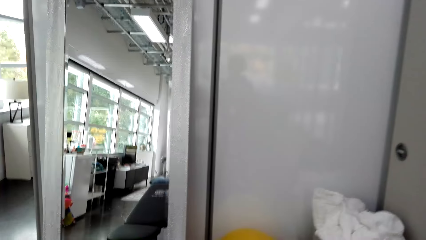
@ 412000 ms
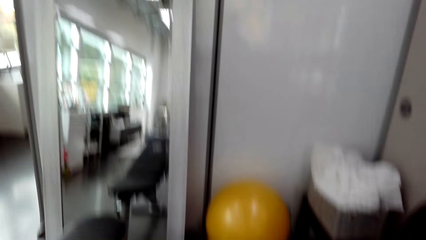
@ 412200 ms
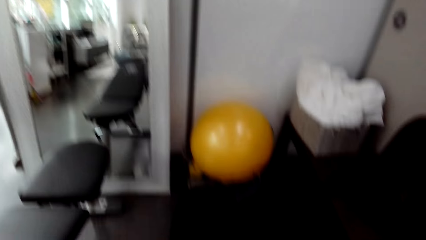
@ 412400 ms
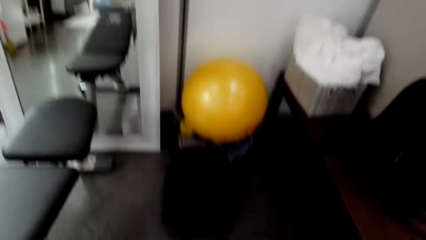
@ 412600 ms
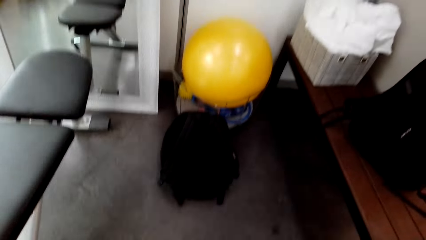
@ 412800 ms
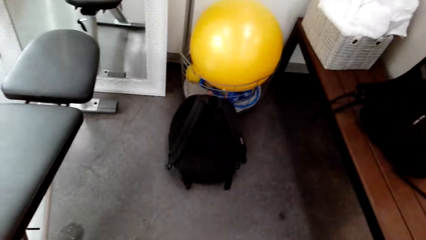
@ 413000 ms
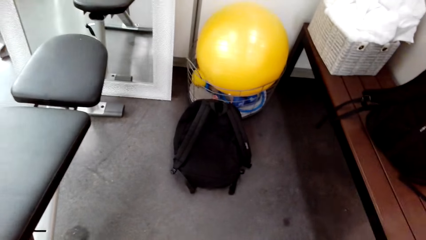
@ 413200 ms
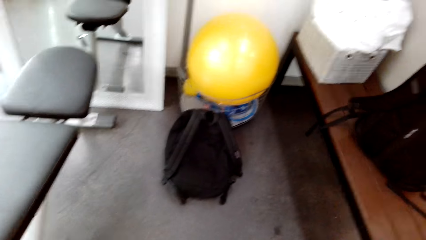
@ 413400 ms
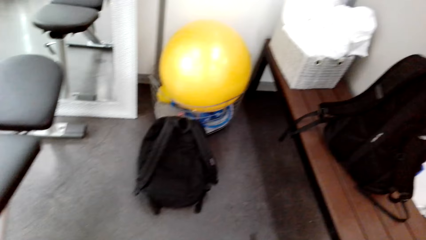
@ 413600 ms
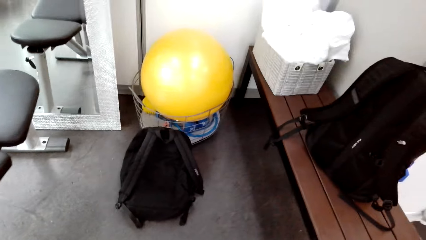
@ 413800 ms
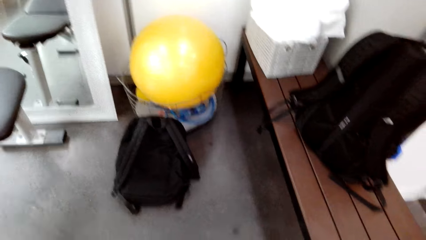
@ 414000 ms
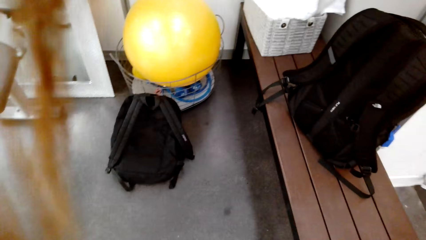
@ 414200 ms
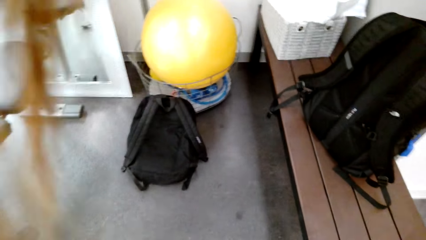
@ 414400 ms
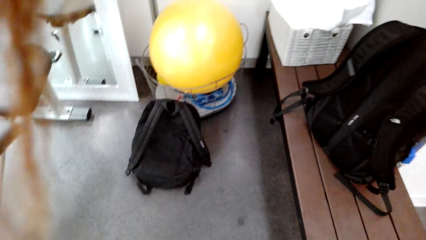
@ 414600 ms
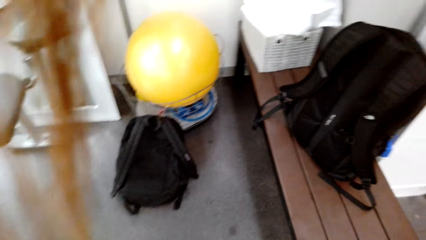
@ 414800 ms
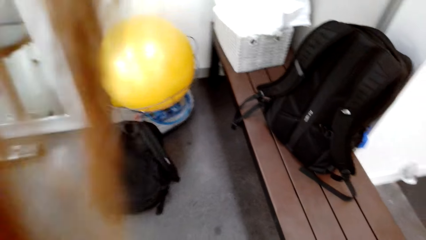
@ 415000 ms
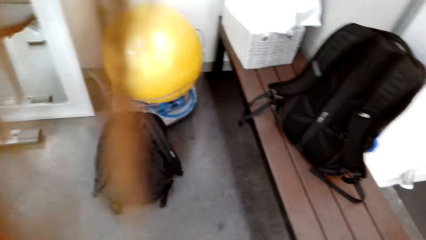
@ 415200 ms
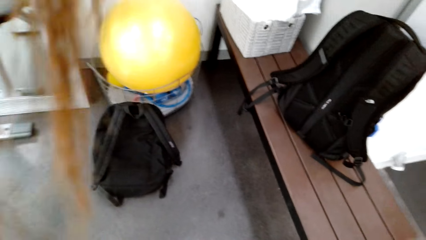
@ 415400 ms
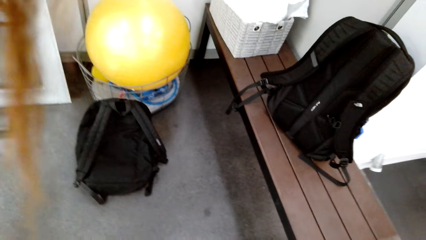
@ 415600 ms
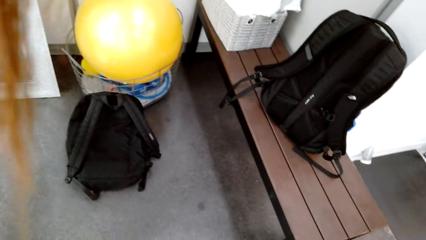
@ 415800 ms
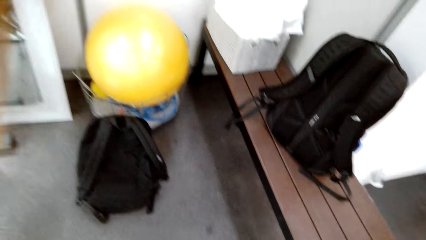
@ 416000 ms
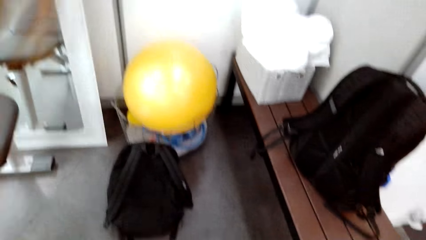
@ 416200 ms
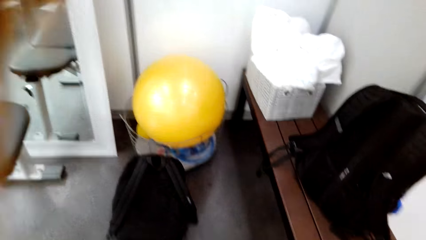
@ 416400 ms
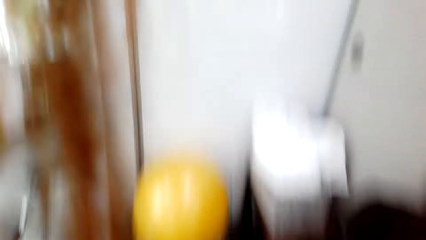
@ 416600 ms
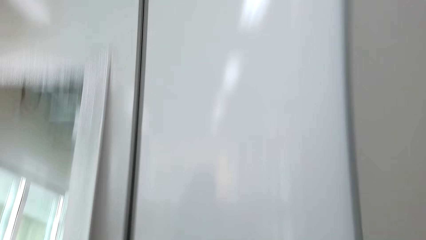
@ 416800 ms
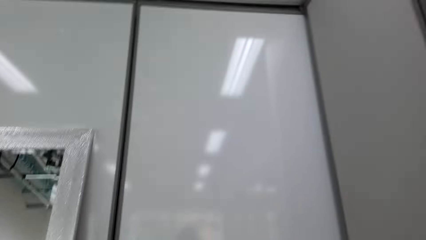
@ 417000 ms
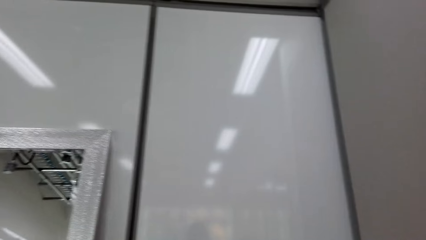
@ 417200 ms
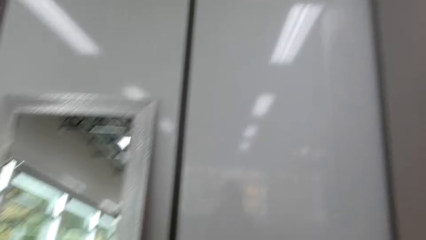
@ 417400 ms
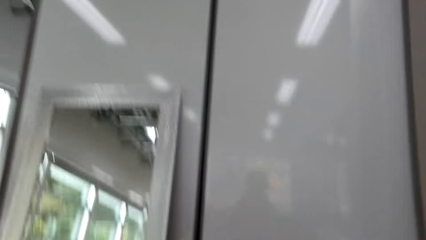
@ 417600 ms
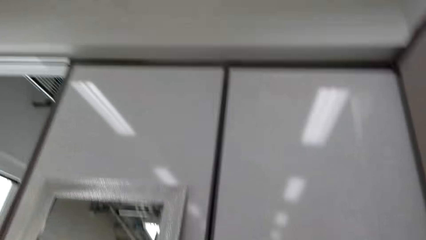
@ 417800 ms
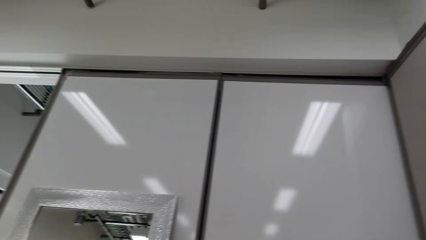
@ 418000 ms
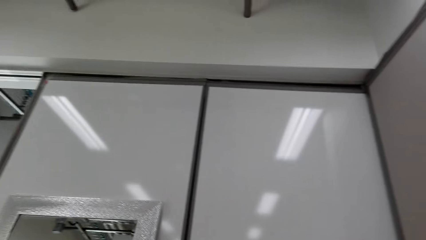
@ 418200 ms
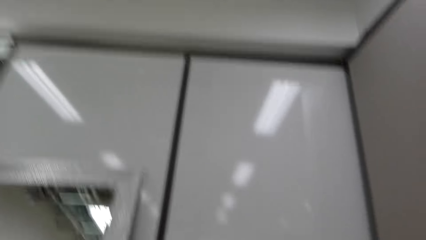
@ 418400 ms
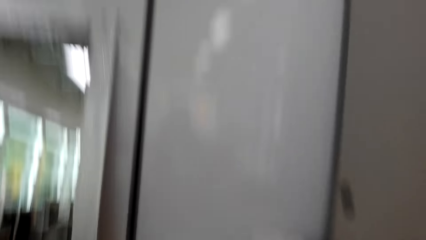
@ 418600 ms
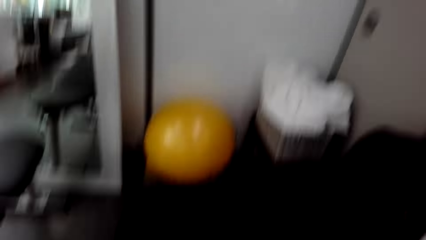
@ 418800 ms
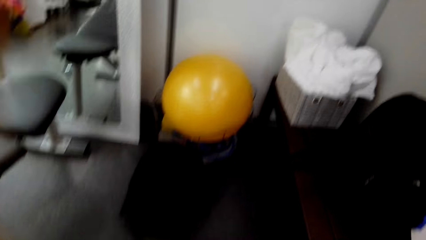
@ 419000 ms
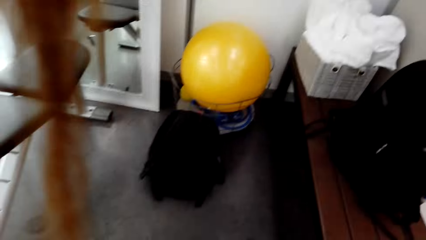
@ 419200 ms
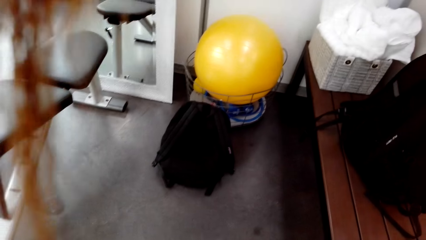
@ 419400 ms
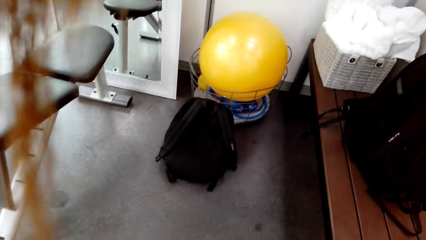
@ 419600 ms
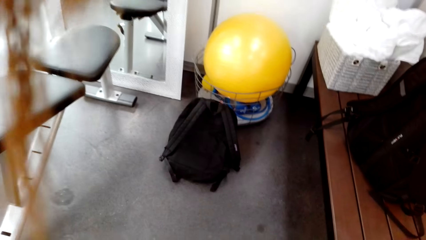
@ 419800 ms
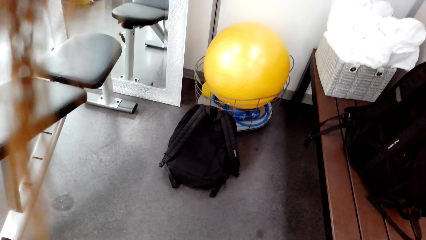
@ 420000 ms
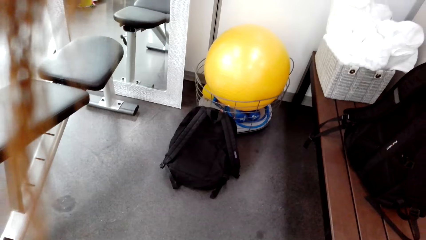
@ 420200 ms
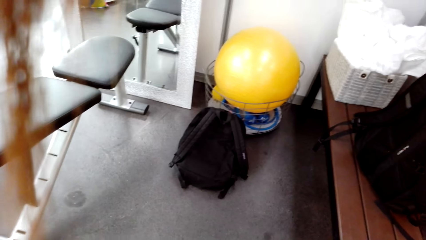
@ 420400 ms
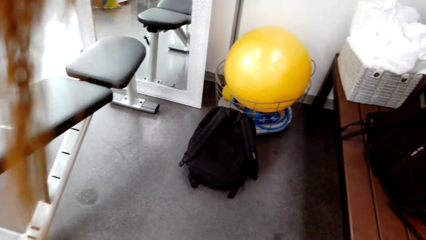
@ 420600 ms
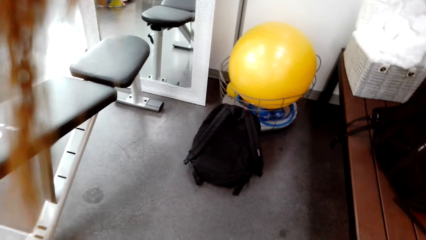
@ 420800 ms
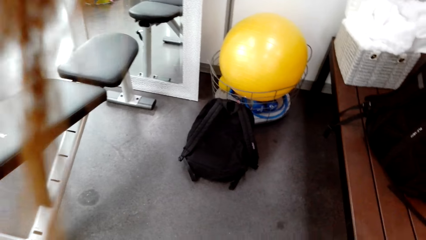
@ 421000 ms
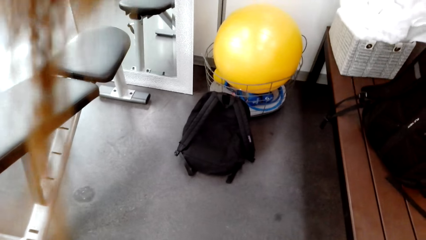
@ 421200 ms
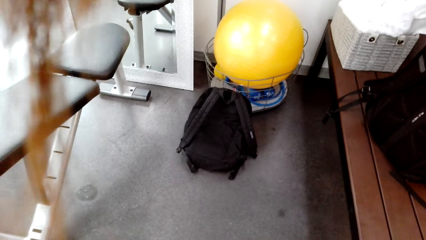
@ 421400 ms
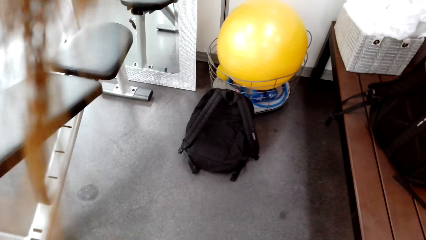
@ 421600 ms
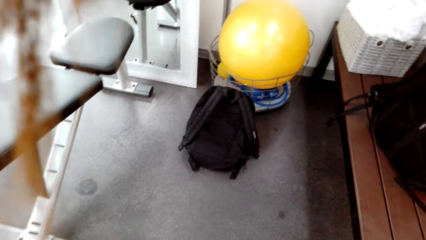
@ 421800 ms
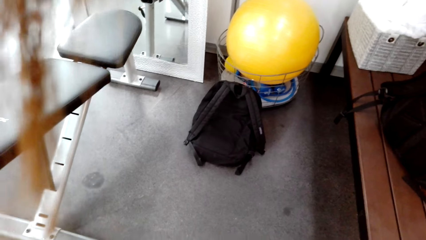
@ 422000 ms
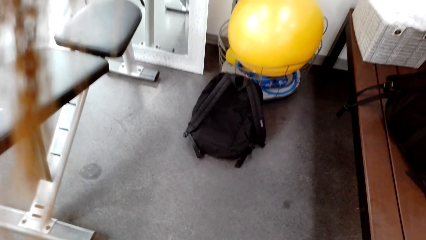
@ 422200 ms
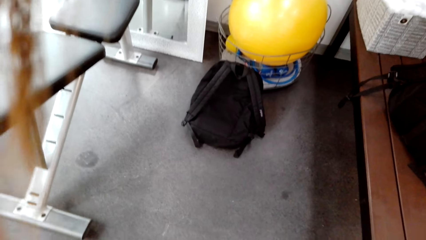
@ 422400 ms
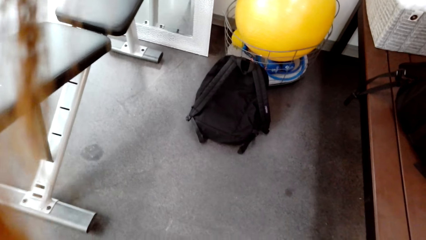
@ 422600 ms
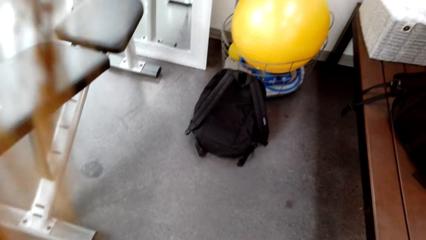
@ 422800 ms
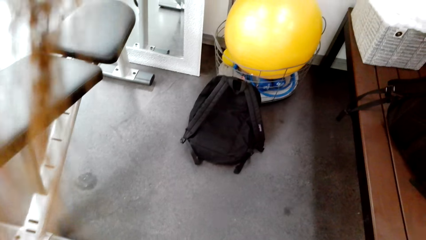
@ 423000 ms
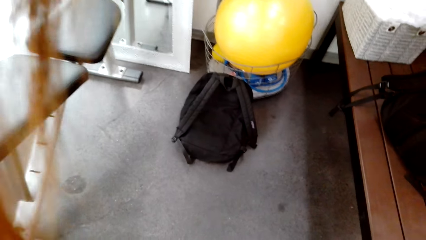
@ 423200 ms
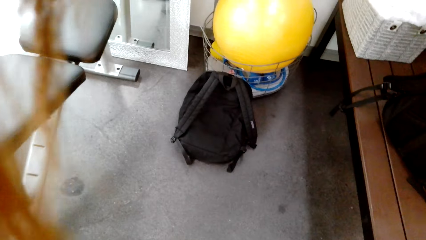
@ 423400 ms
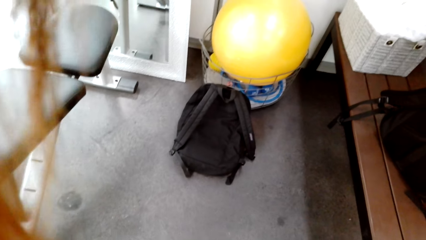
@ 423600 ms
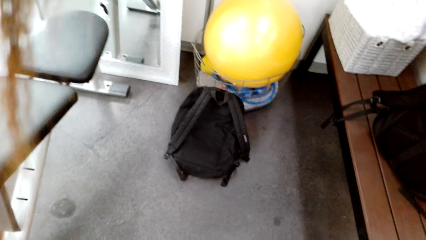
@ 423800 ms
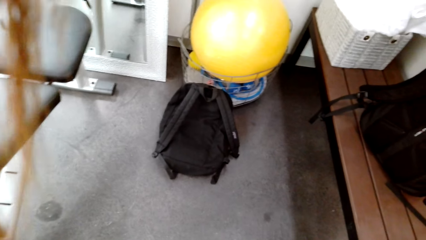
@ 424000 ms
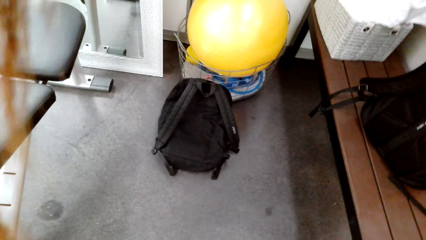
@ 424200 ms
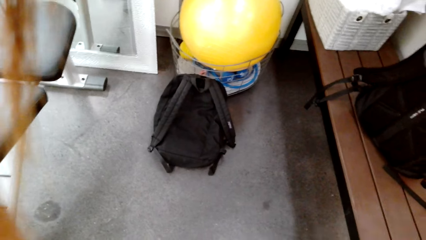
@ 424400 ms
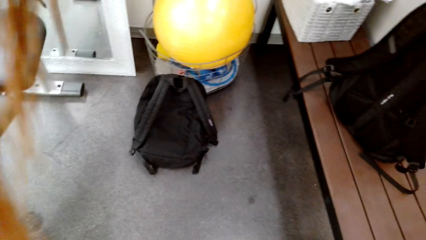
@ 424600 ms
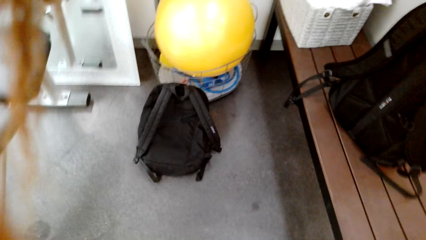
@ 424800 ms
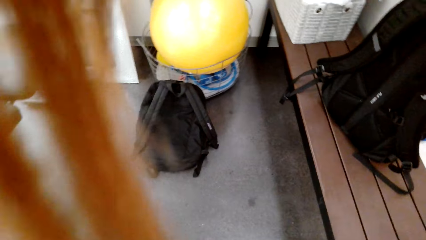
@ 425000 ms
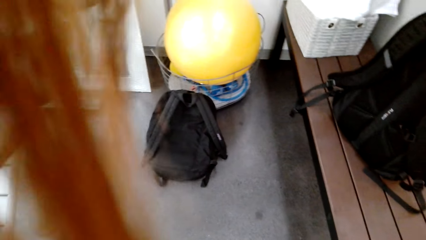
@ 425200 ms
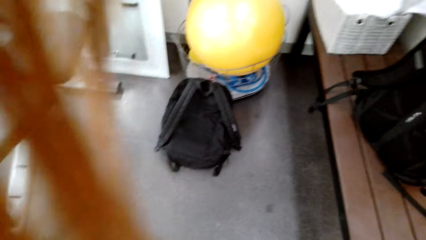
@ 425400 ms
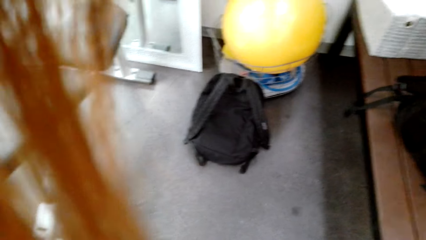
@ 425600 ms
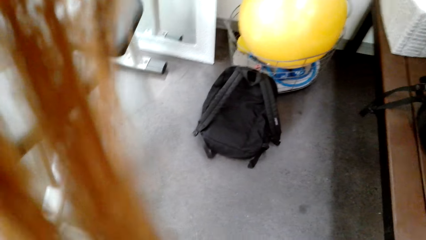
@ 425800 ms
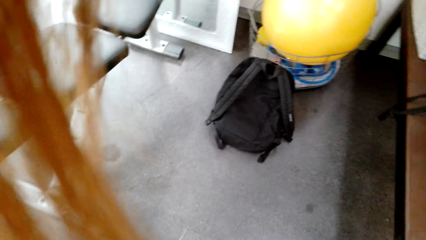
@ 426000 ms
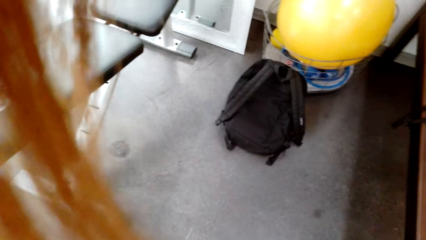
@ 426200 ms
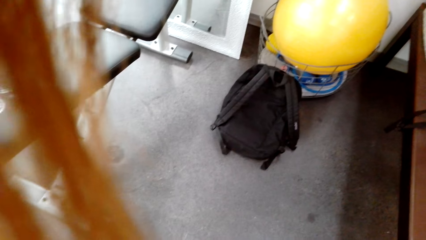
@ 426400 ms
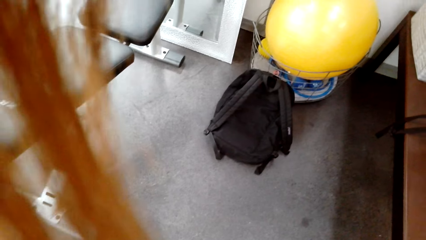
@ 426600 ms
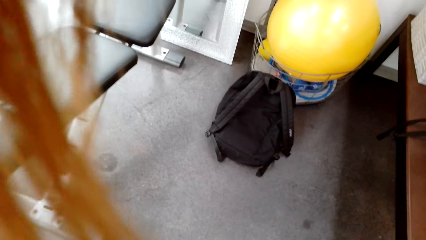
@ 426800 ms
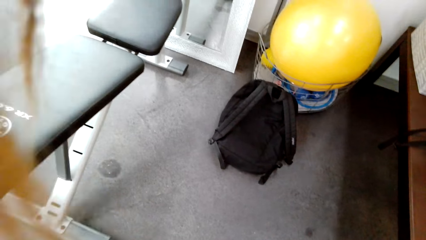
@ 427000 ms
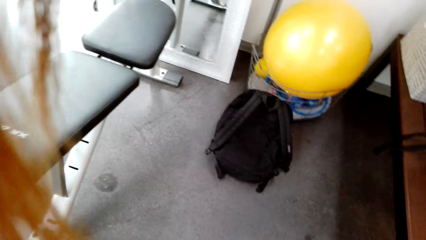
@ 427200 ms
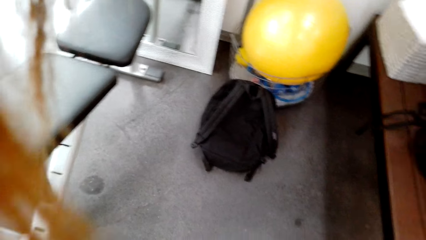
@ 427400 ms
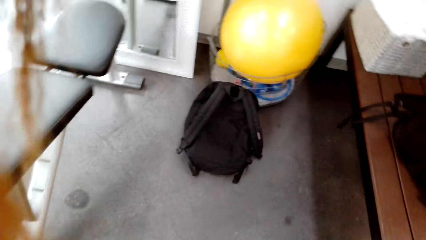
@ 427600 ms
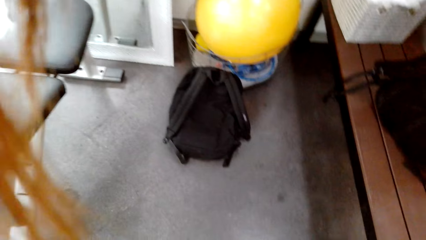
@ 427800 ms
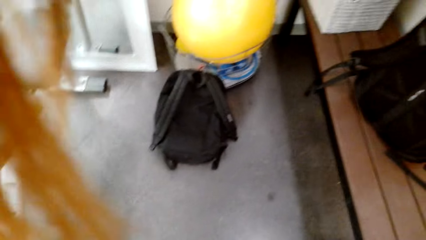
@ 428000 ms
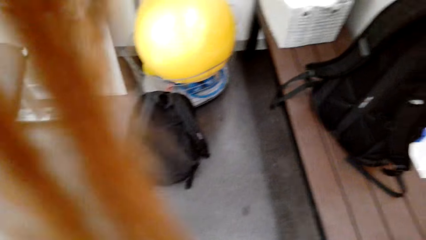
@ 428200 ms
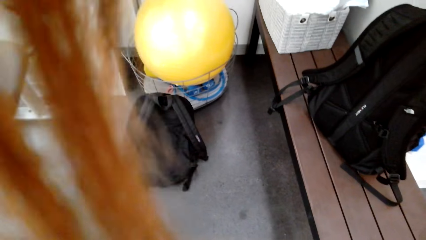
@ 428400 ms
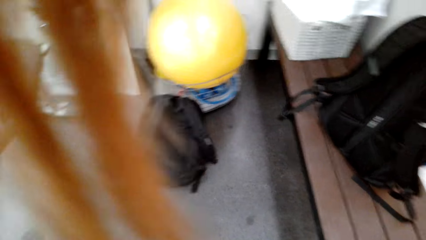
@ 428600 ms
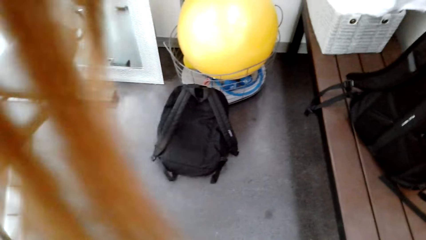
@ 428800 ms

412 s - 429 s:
The camera wearer stares at a backpack on the floor. They stare at the roof. They stare at the backpack on the floor.
